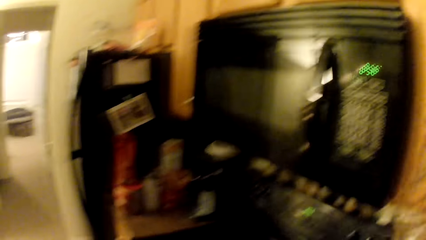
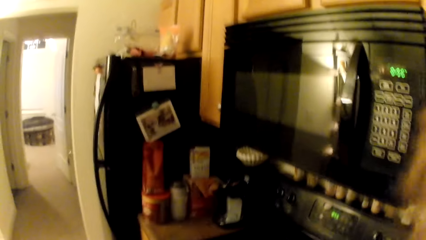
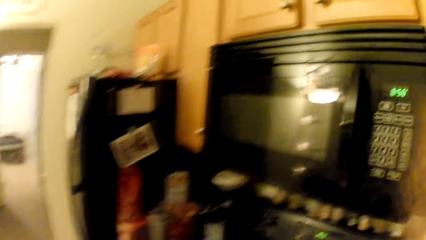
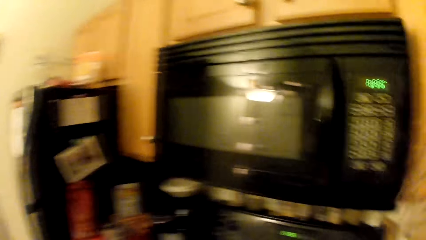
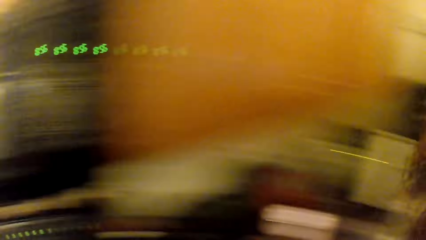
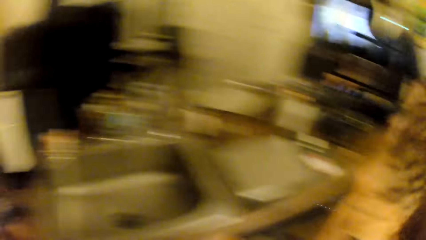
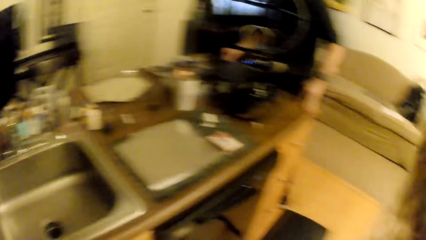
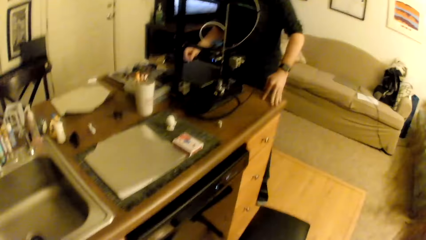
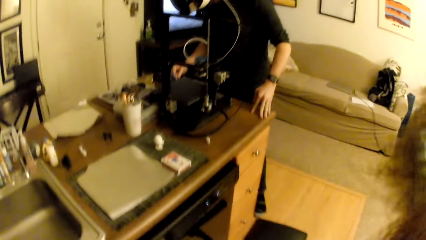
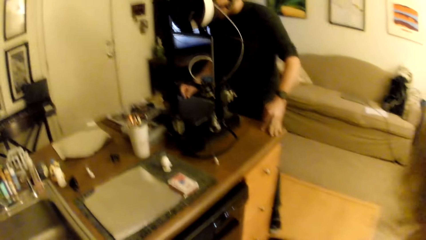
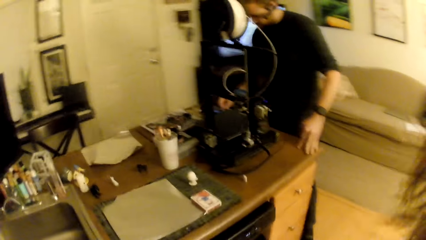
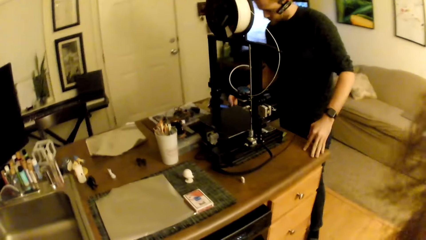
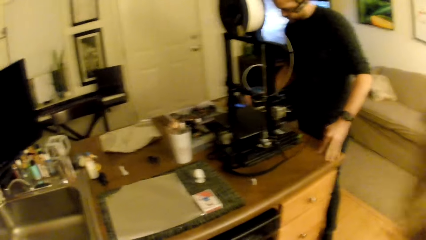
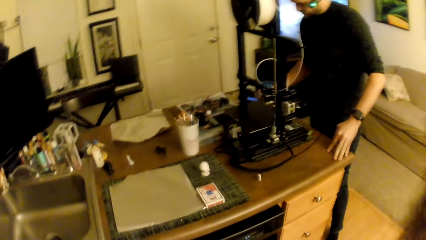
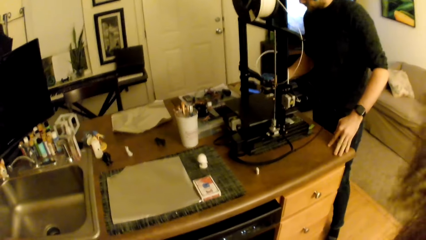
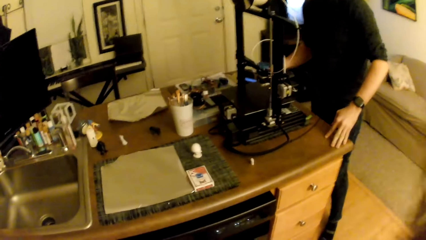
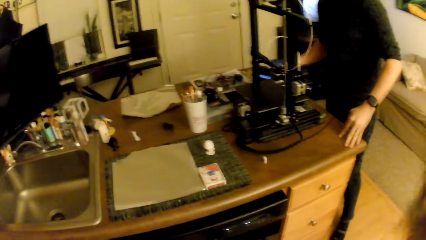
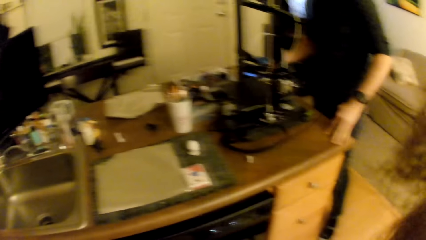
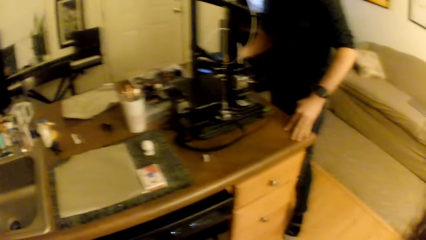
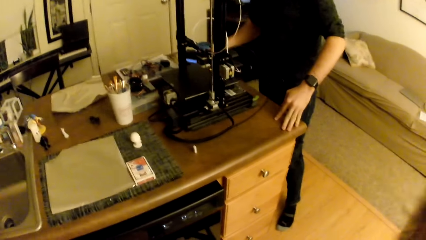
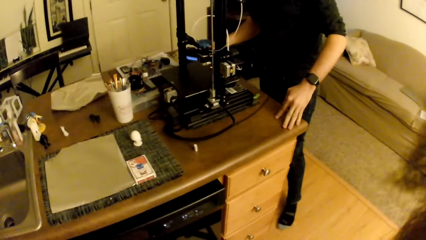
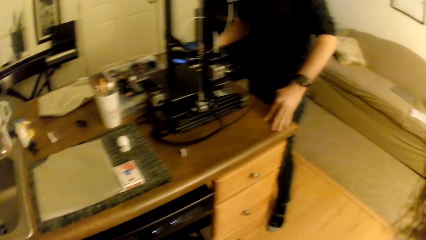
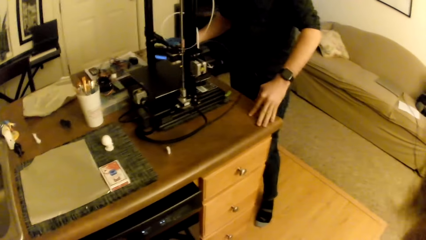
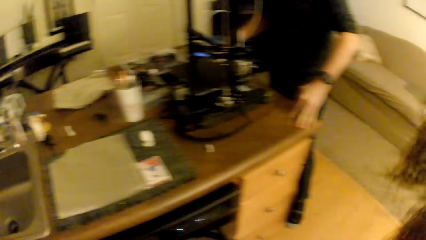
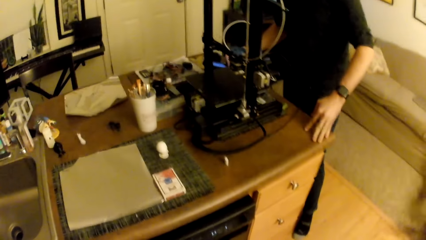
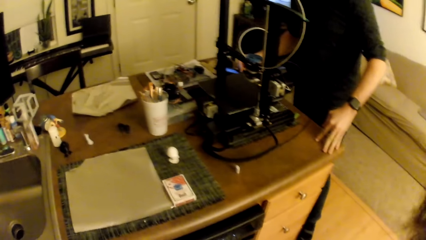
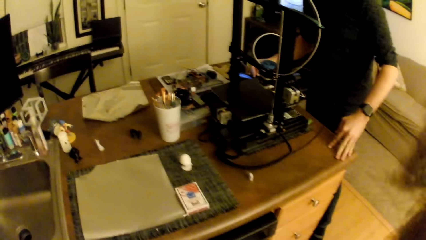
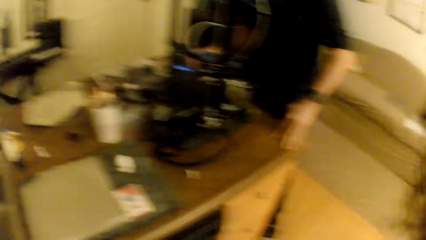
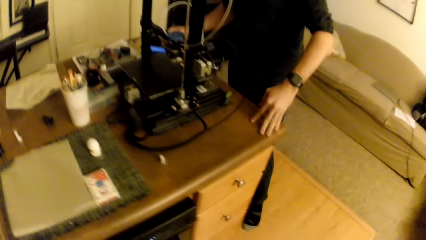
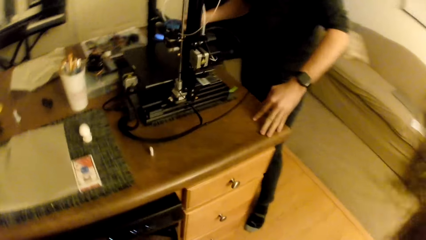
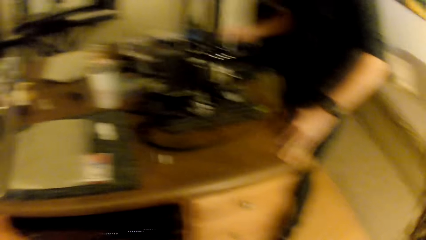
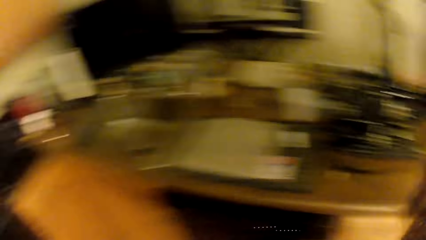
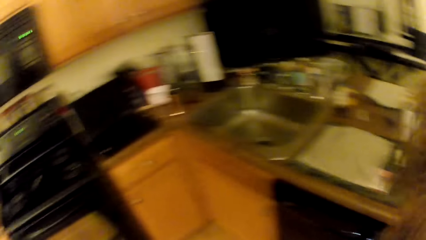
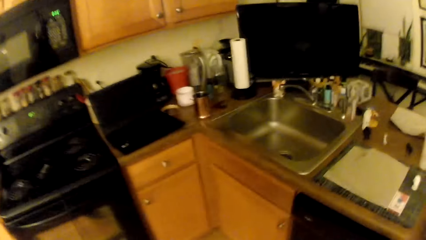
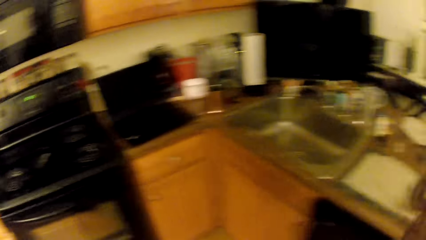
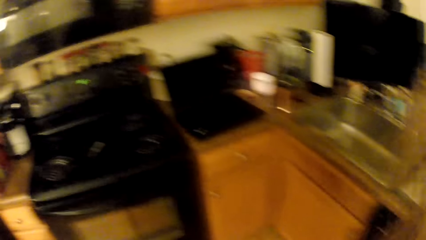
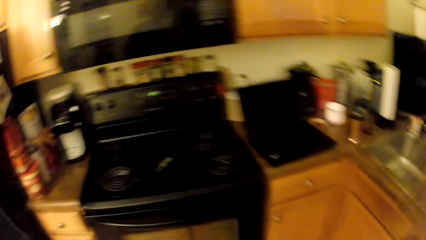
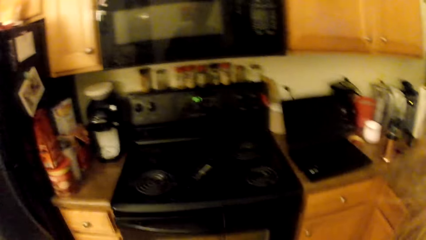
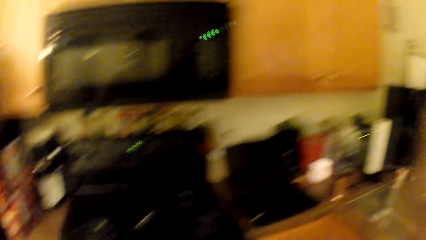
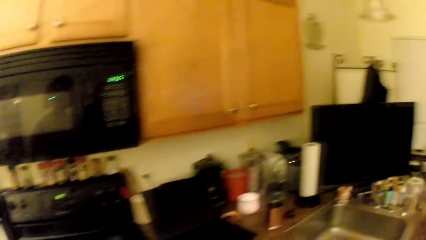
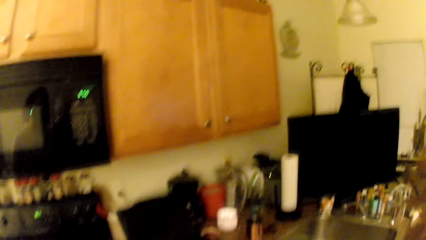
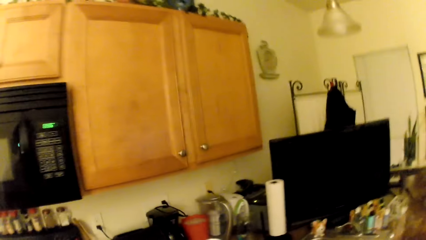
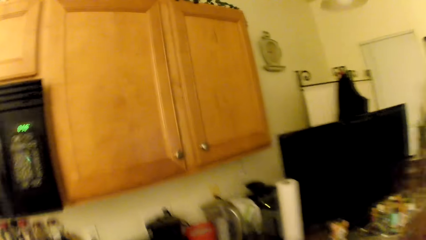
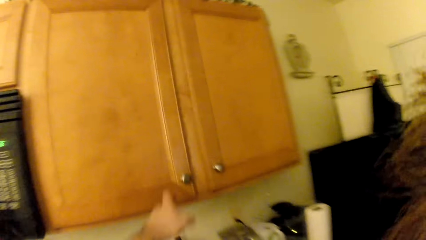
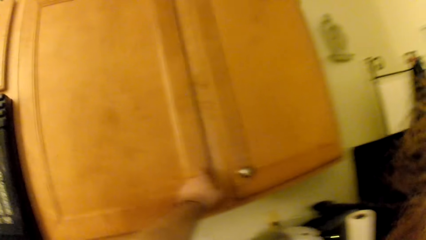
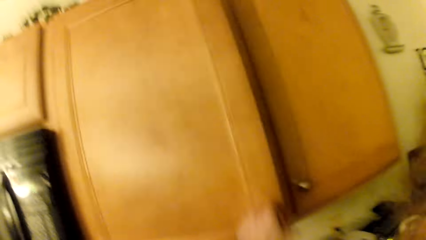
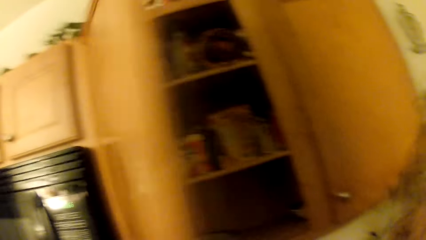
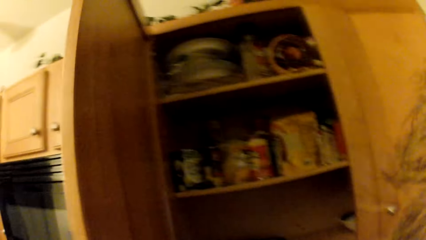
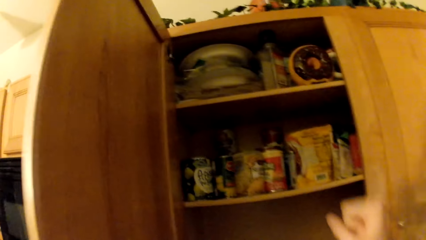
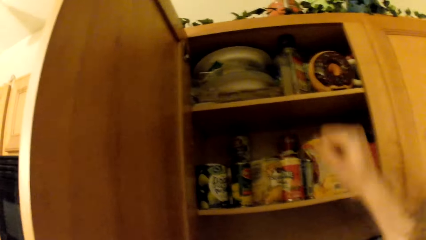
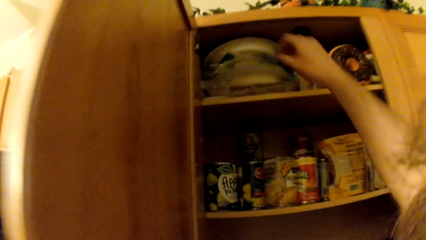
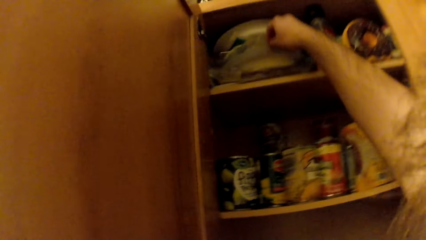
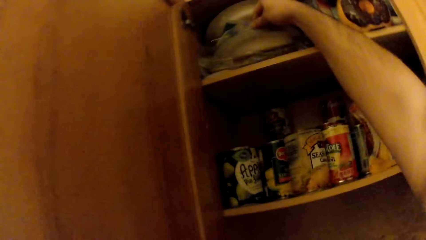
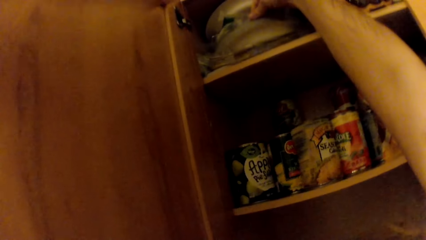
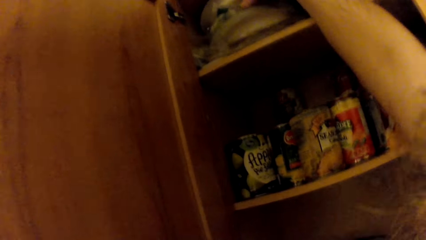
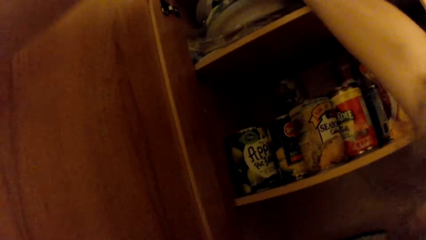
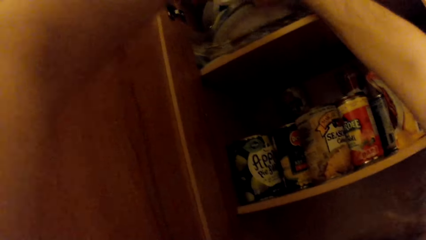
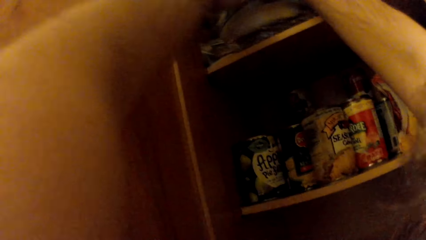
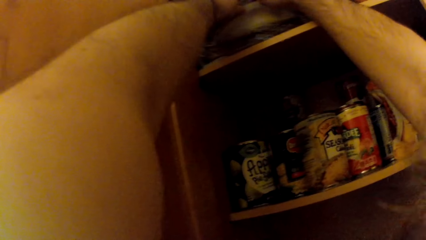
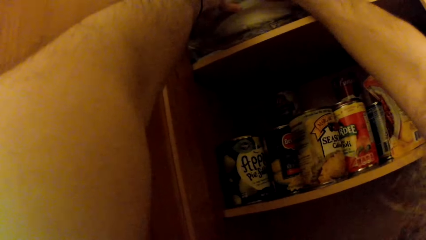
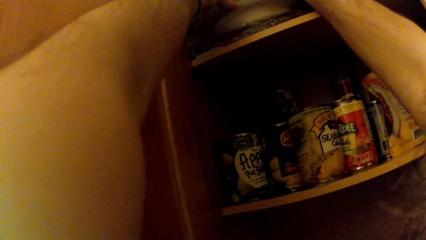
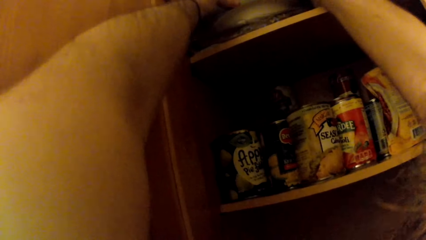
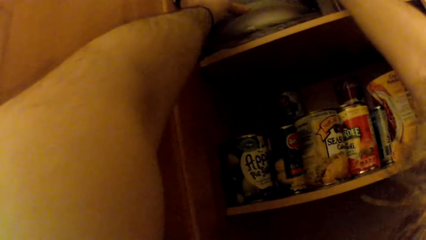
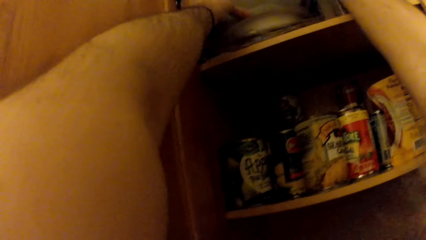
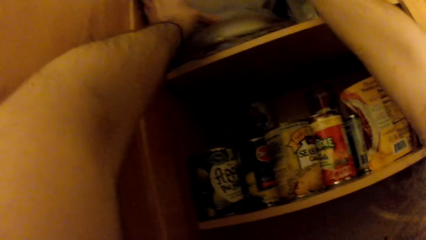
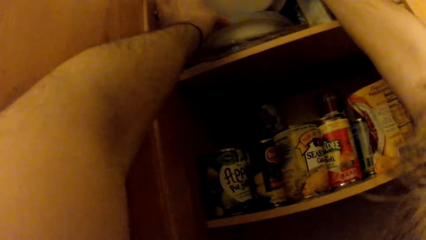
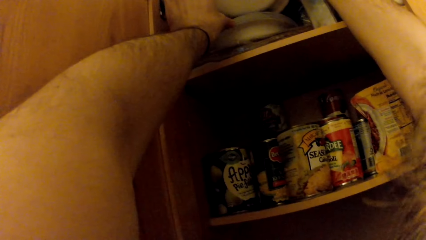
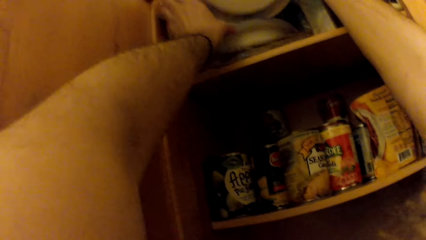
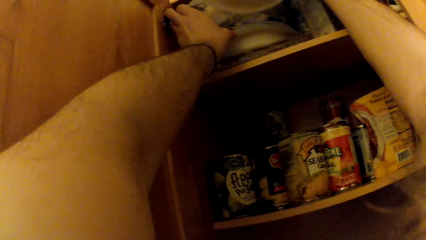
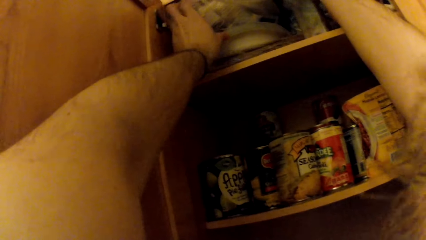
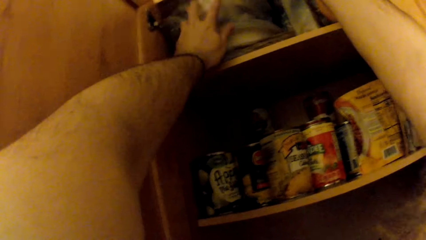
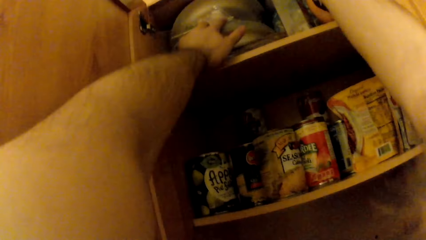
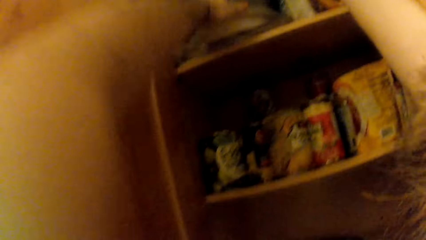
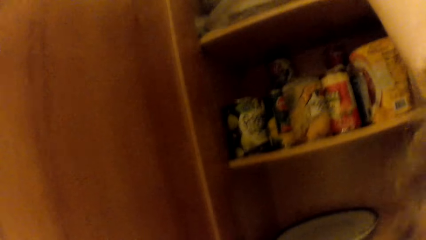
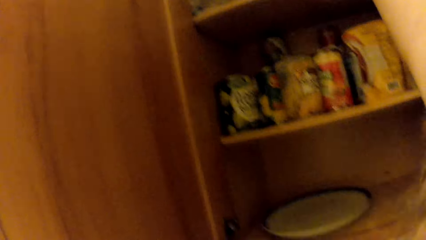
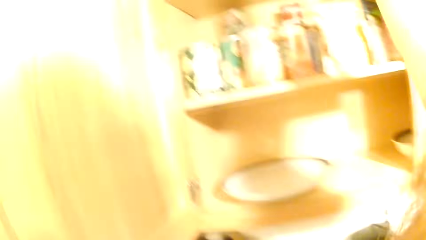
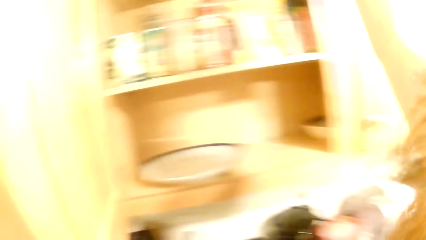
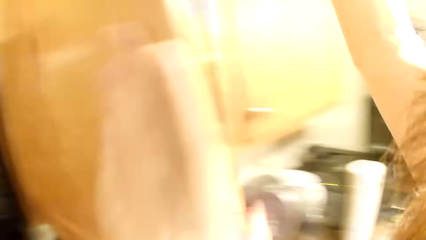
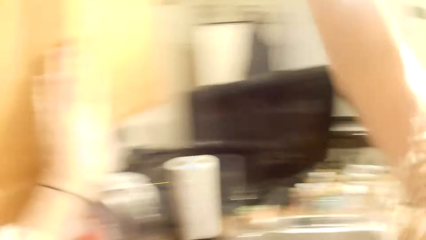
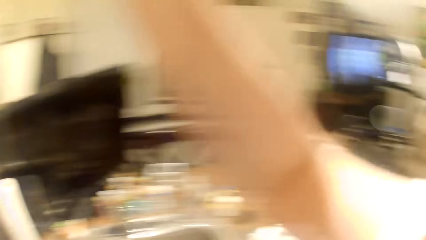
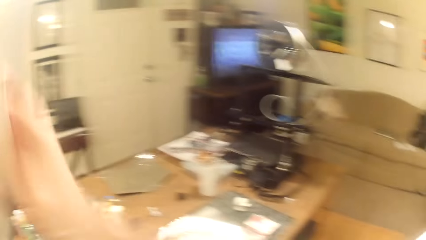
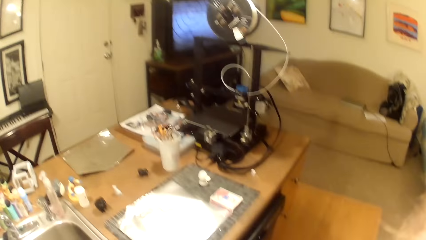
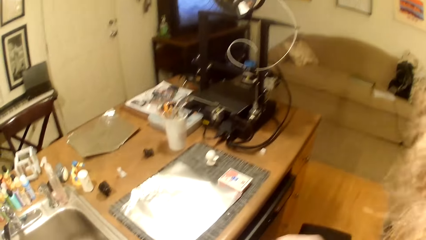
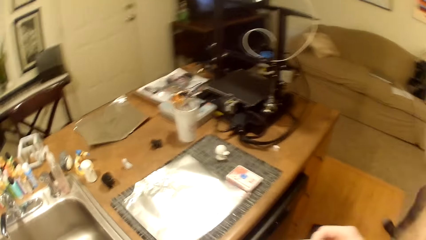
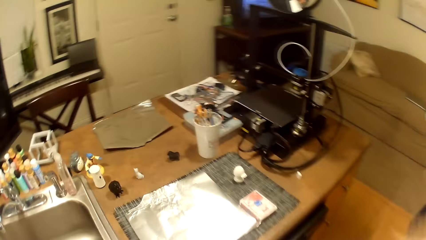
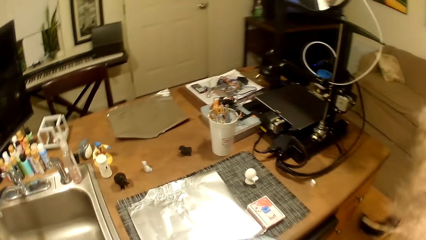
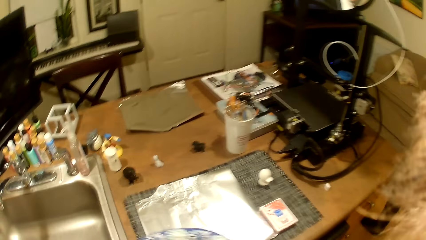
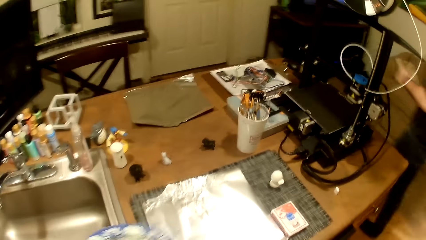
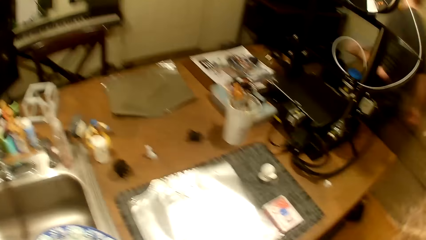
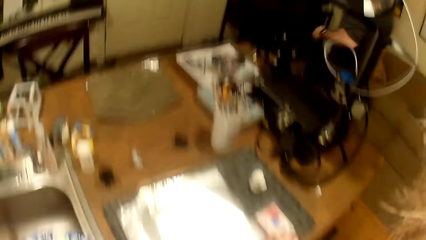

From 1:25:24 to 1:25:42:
The camera wearer closes the kitchen cabinet. They look around the kitchen. They look at a man. The man operates on a machine. The camera wearer looks around the kitchen. They open the kitchen cabinet or drawer. They remove a paper plate from a ready set. They converse. The man switches on a bulb. The camera wearer closes the kitchen cabinet.
